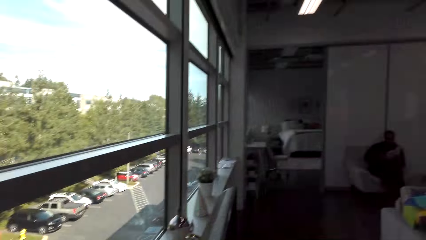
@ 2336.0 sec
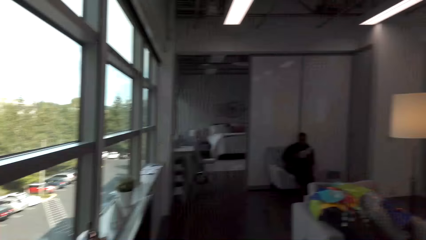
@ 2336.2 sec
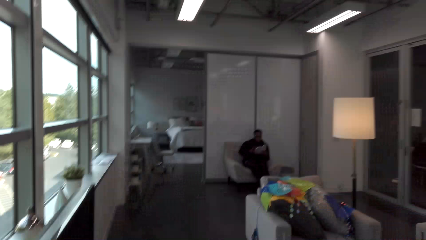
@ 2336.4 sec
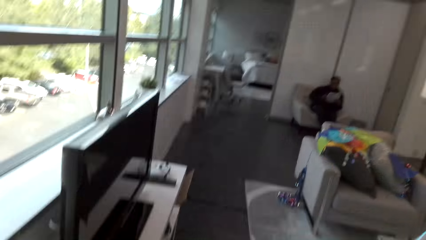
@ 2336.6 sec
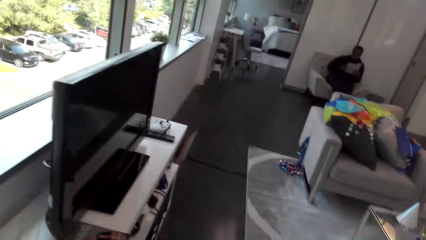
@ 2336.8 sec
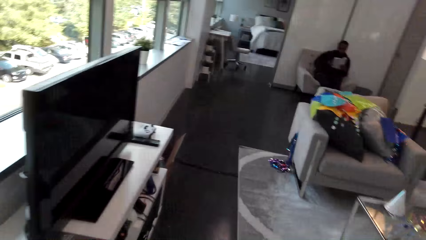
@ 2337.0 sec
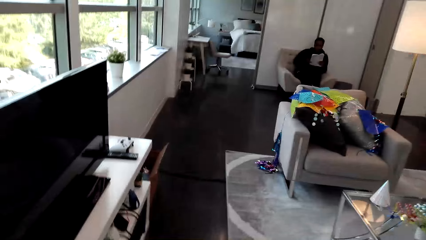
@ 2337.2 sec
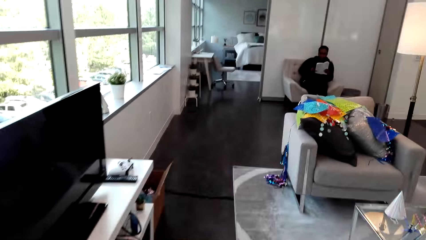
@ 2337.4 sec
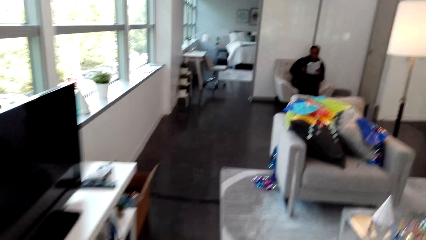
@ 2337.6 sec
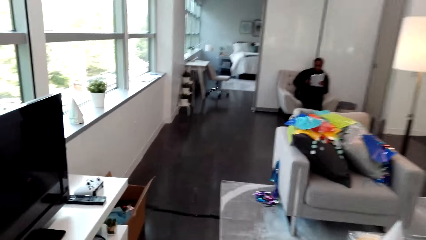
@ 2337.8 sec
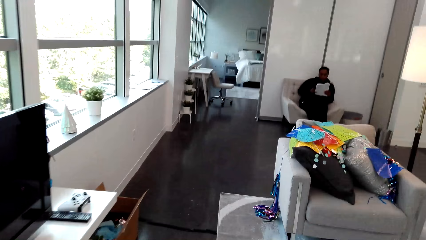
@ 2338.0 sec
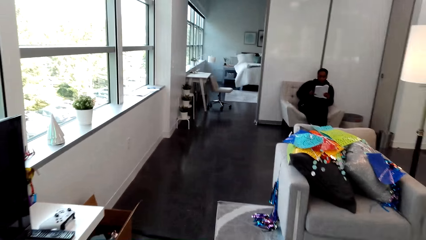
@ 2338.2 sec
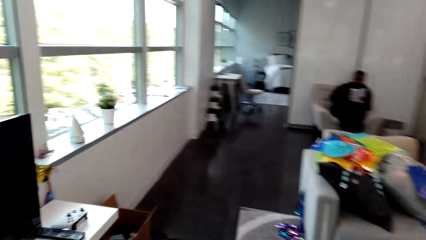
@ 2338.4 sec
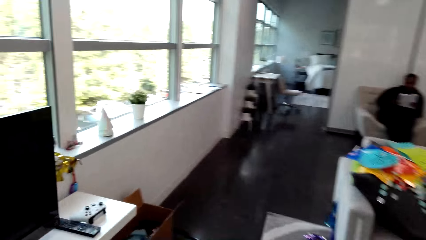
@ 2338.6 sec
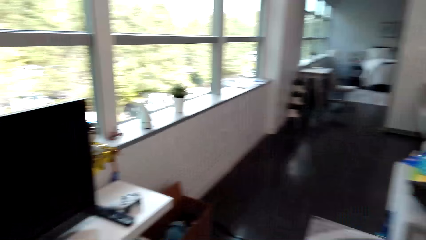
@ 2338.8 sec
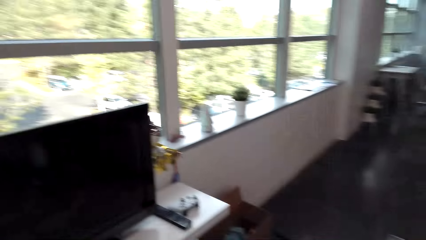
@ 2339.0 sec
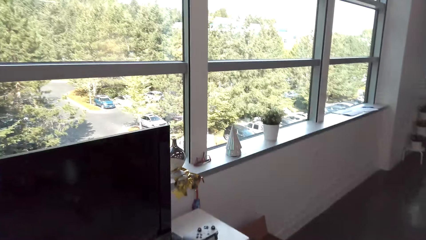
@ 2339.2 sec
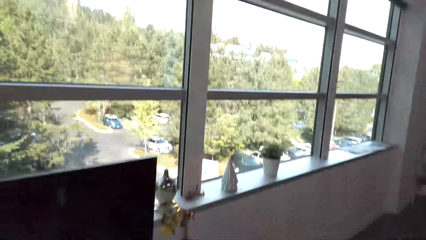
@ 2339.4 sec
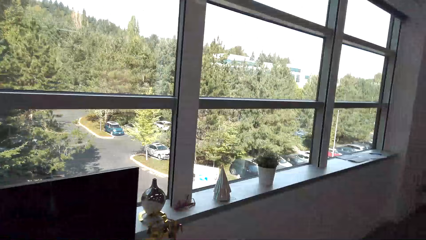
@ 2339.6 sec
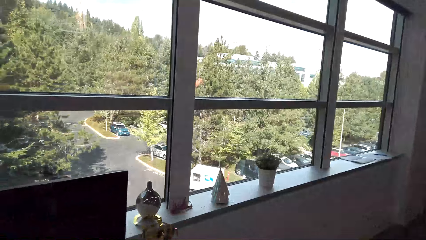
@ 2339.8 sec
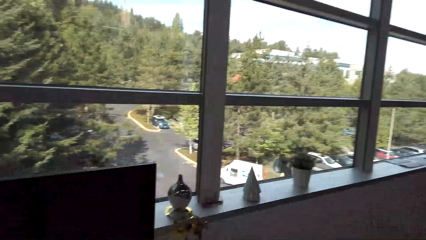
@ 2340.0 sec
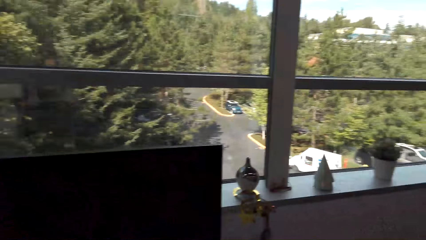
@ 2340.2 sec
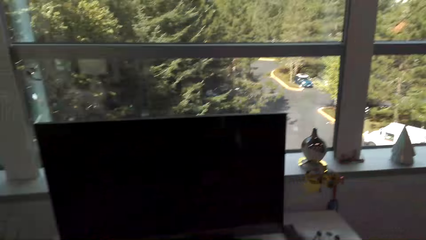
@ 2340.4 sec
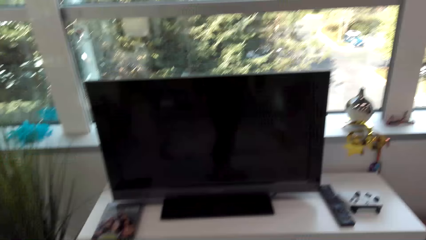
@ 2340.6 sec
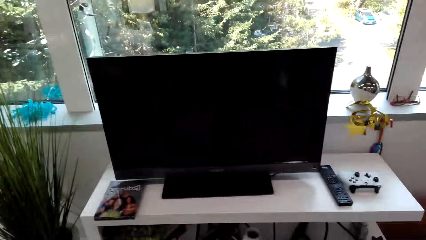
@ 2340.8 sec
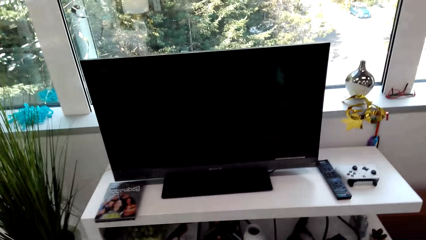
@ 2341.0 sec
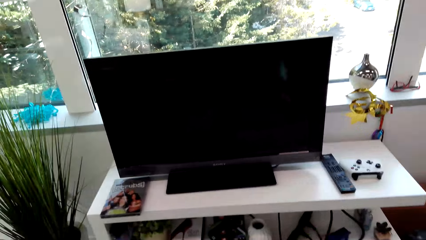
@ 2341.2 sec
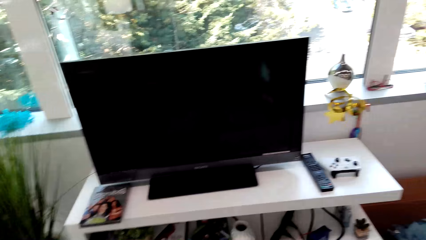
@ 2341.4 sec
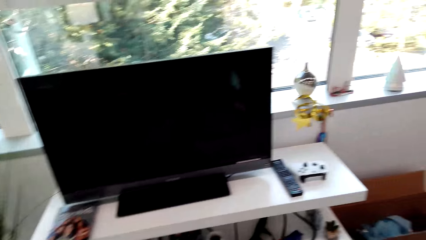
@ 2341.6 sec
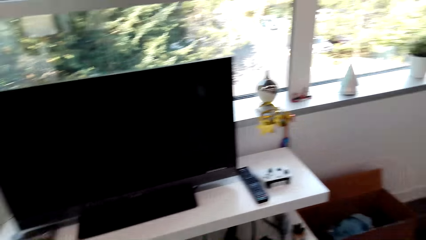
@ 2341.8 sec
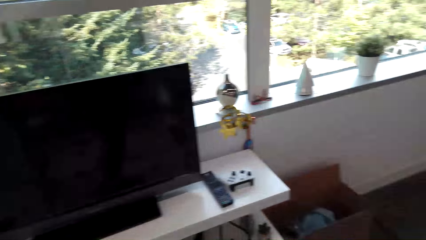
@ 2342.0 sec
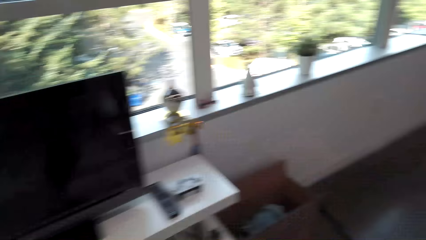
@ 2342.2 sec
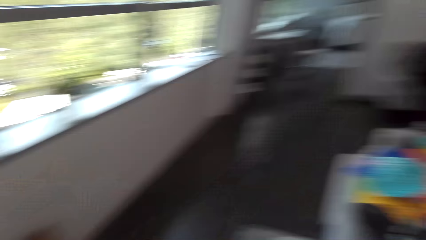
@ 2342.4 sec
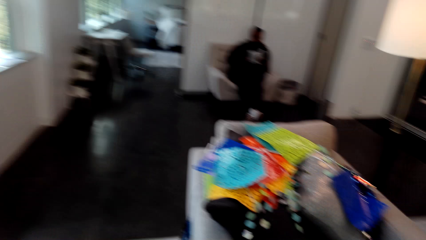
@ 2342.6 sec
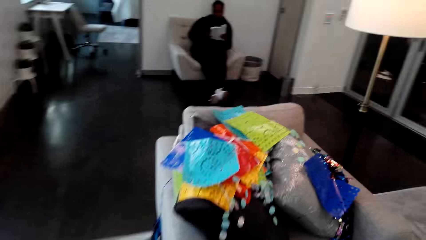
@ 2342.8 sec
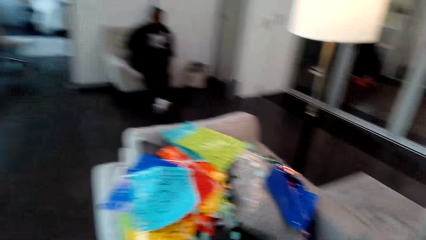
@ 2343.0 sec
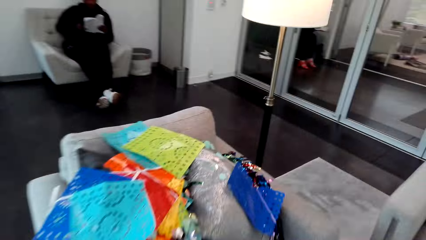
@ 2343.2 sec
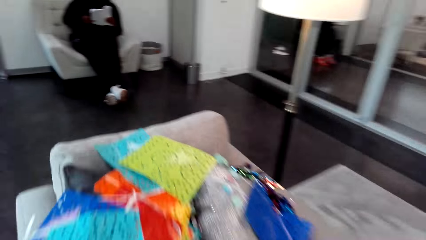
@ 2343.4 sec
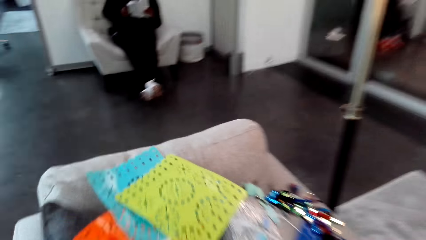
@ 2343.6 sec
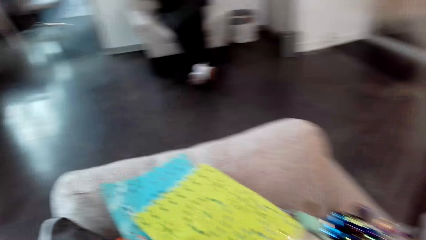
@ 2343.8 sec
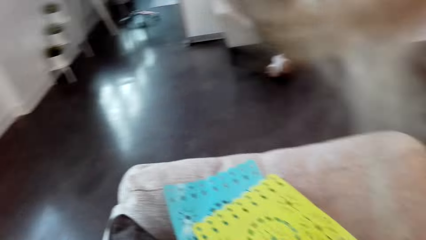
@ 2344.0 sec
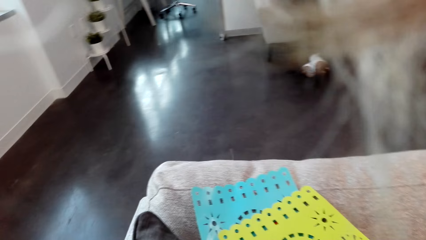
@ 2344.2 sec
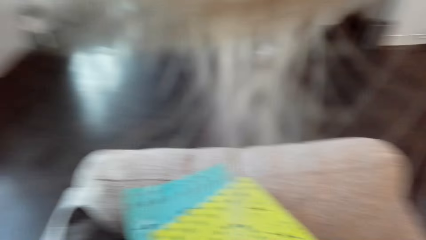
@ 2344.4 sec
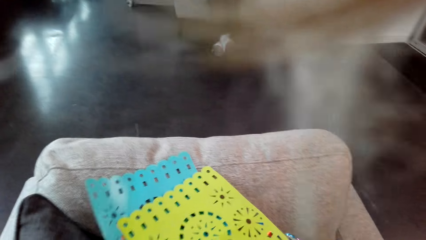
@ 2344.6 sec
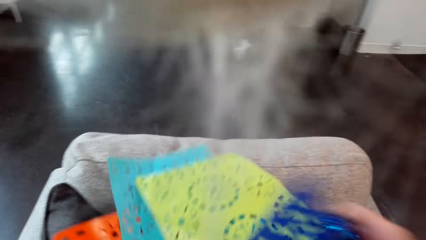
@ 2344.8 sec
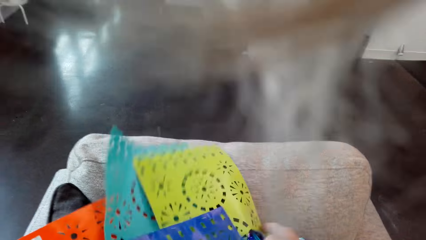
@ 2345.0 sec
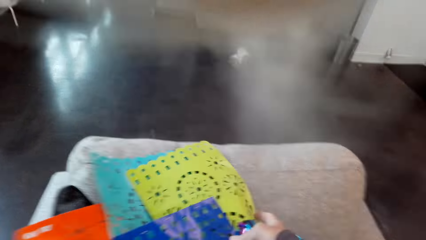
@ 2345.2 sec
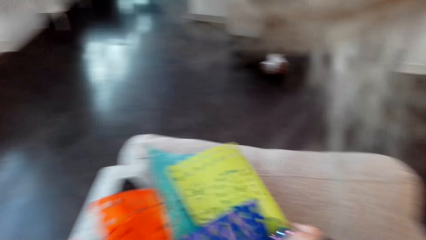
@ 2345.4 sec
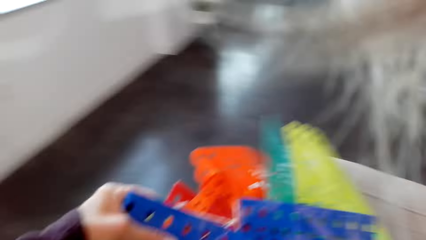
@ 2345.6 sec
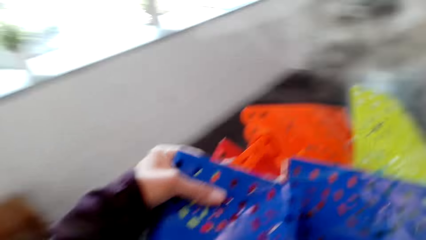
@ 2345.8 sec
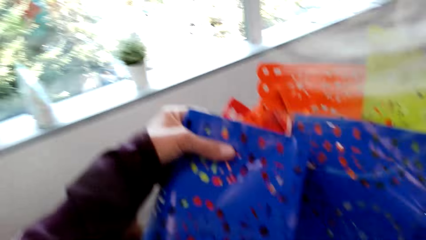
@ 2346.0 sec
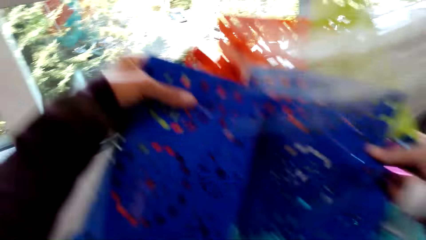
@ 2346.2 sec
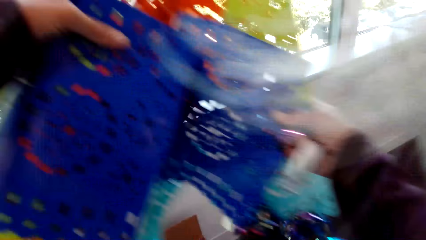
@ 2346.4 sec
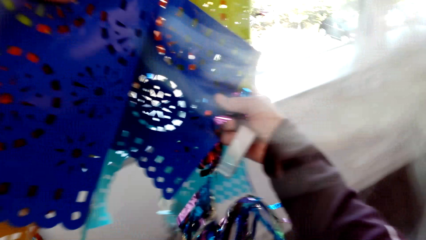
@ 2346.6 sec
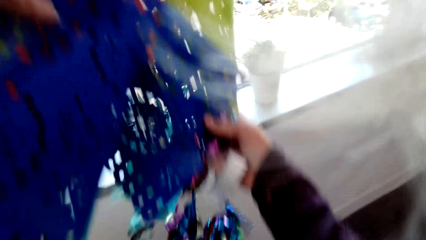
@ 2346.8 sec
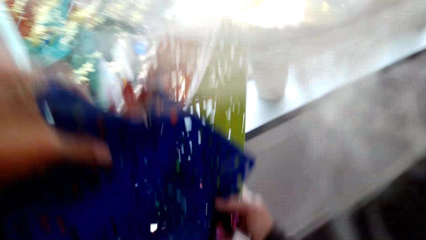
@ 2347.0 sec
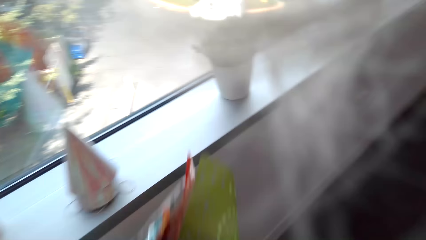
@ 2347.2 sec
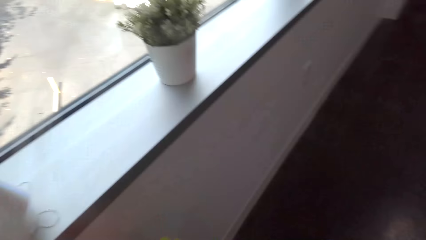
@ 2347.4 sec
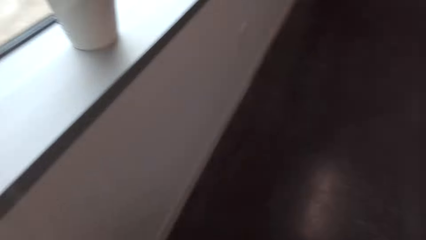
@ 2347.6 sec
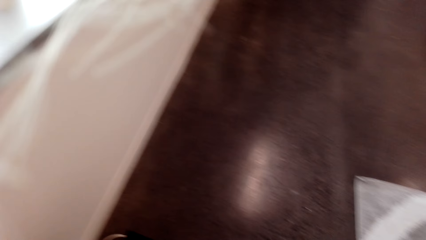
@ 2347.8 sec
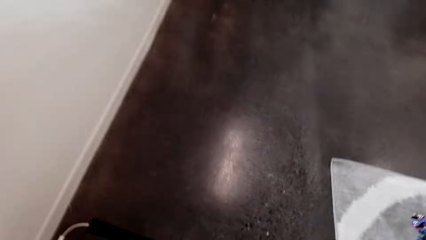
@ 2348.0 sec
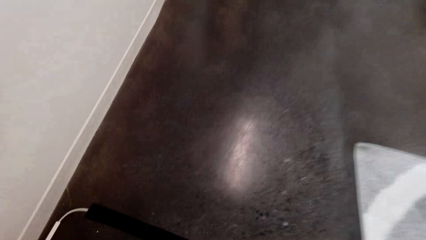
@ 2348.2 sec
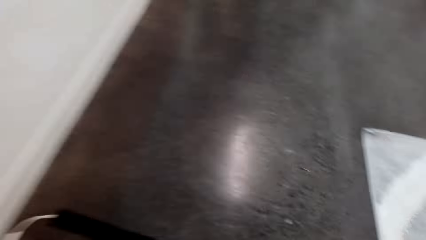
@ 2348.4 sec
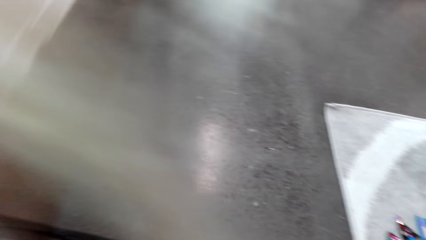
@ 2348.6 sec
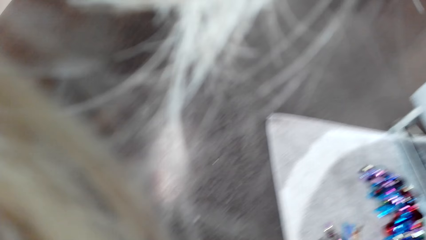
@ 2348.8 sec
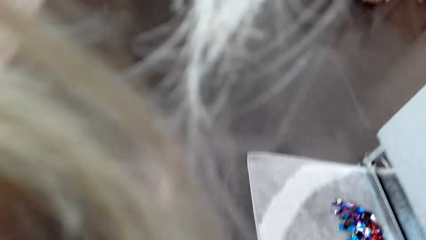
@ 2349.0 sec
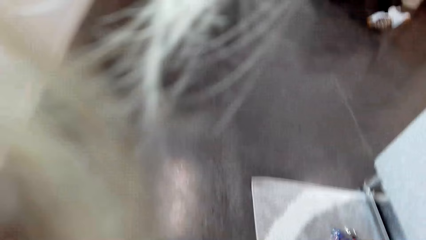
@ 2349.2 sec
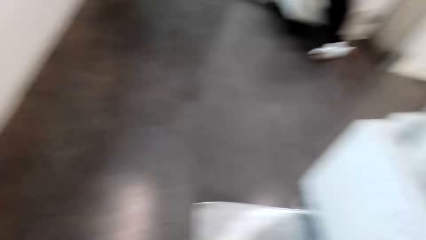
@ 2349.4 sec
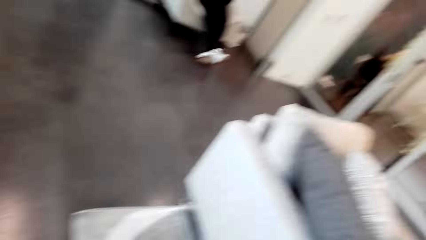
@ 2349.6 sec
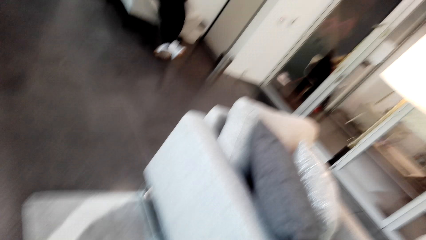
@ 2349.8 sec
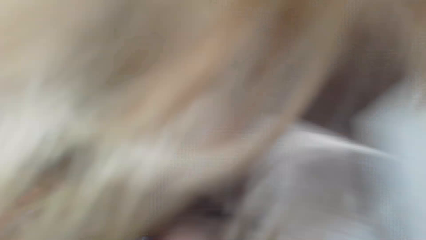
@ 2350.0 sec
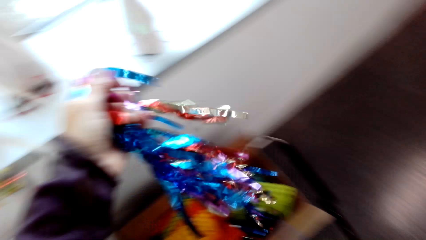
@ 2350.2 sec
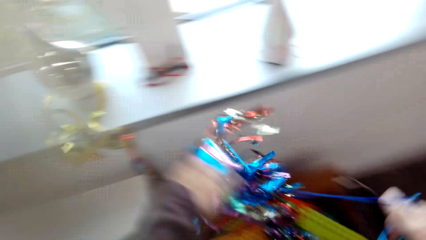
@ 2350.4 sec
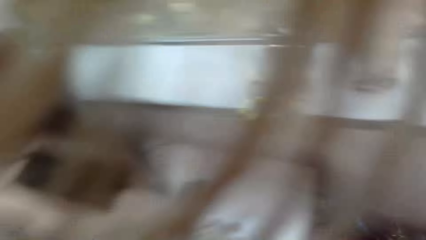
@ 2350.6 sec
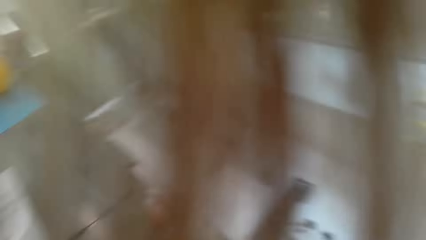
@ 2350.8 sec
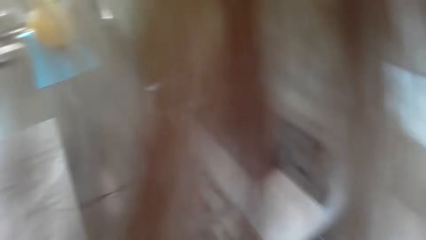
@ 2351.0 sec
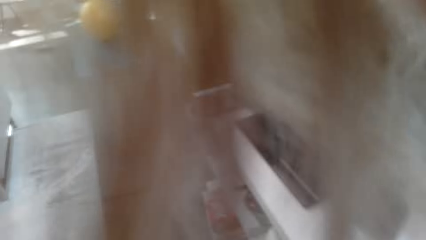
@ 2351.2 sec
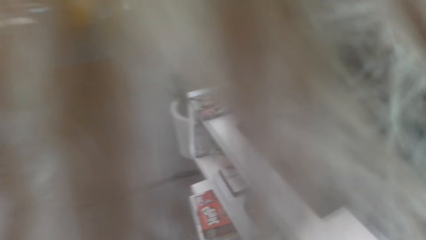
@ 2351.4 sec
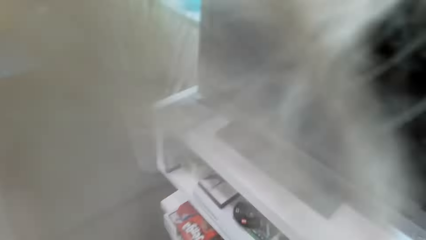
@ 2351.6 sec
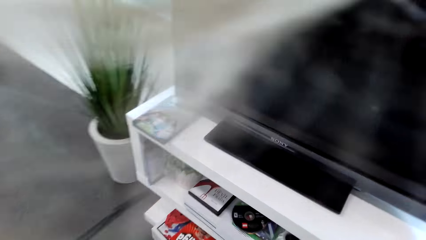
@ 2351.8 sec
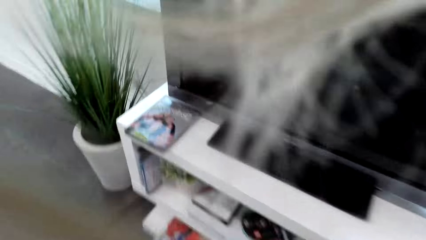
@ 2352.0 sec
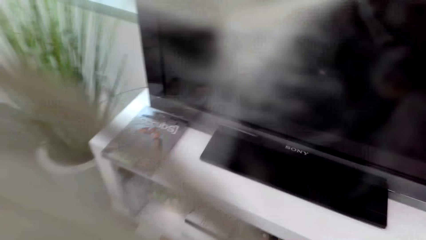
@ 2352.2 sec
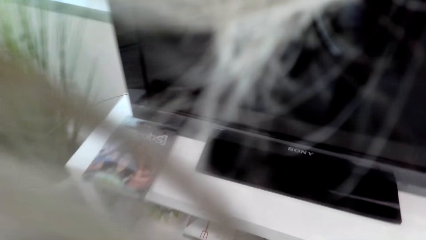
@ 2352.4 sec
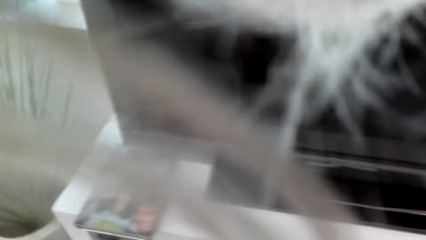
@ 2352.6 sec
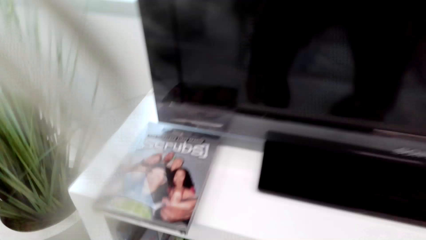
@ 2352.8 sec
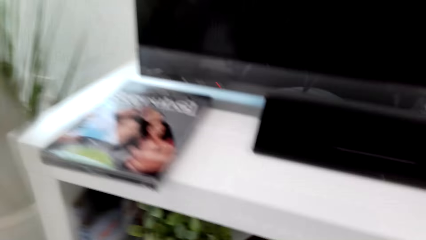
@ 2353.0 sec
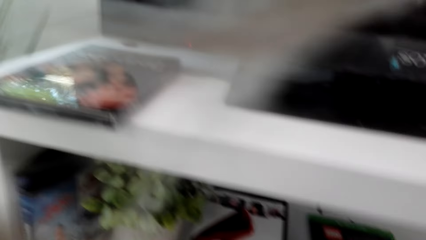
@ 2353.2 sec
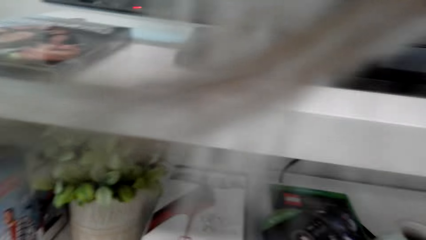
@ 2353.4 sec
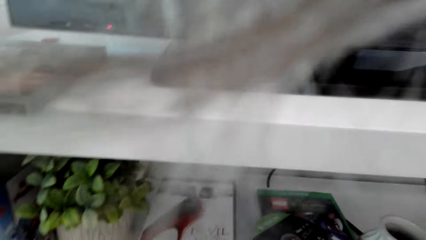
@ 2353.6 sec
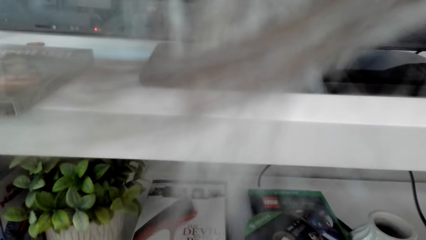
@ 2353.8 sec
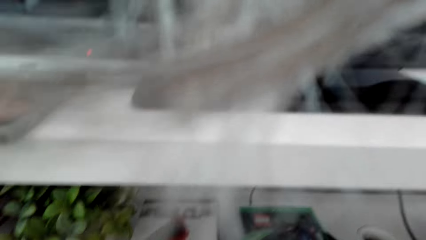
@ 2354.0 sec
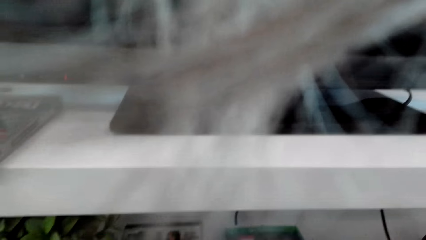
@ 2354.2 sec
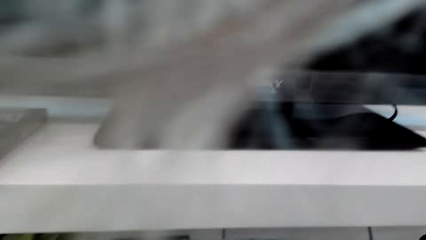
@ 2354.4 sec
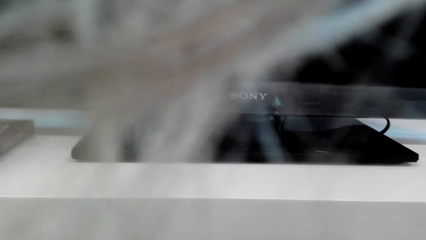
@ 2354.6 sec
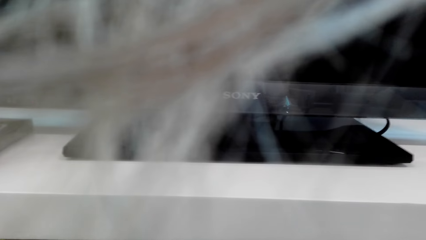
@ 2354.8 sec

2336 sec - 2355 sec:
A man reads on a paper. The camera wearer stares at the man. She stands beside a television. The man talks with the camera wearer. The camera wearer touches the decorative papers on the couch. She picks decorations from the seat and carries the decorative papers on her hands. She bends on the floor. She holds the decoration. She bends beside the television.
